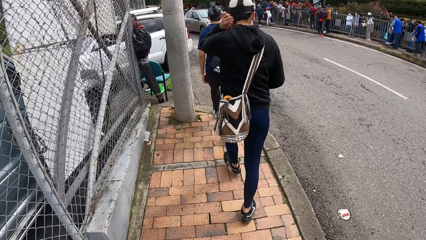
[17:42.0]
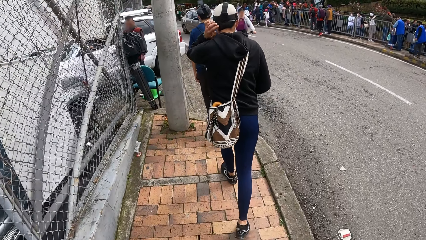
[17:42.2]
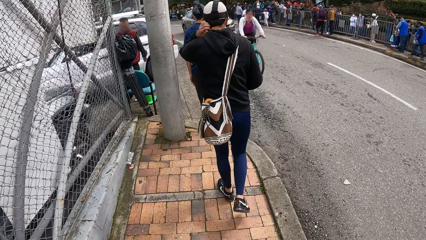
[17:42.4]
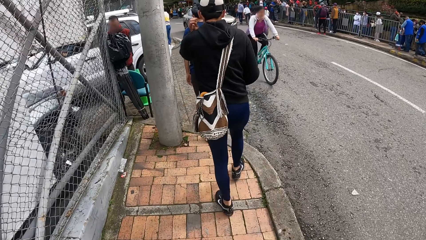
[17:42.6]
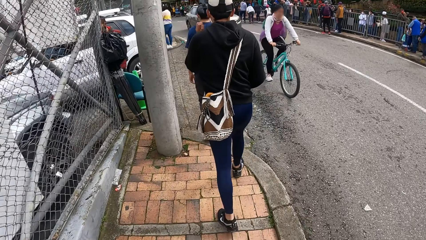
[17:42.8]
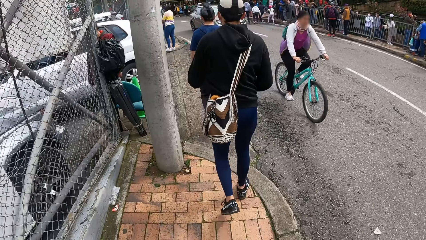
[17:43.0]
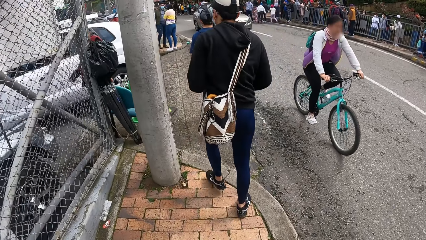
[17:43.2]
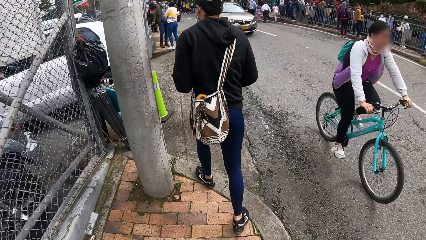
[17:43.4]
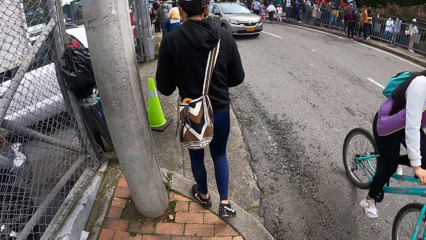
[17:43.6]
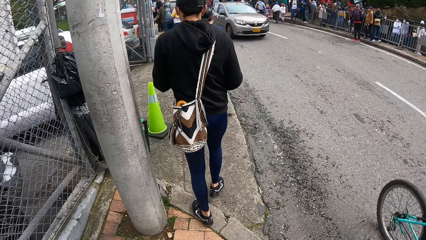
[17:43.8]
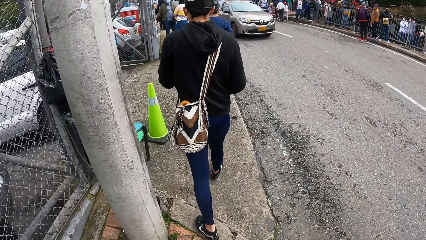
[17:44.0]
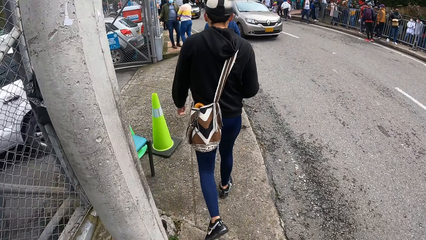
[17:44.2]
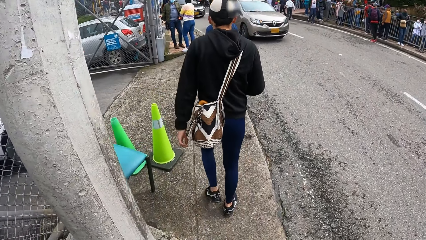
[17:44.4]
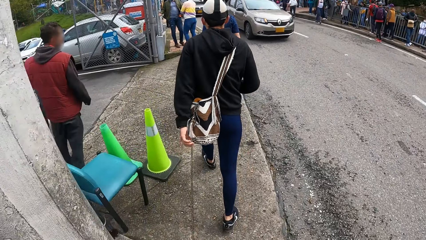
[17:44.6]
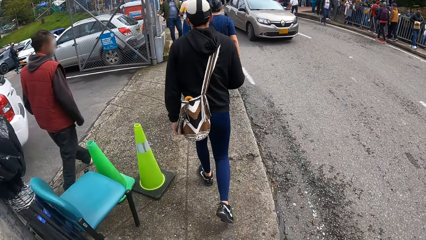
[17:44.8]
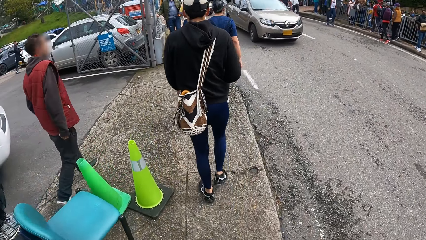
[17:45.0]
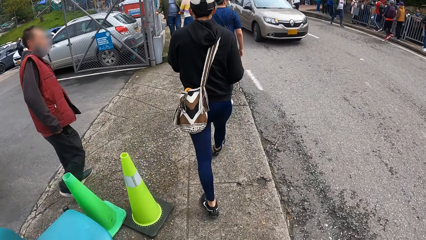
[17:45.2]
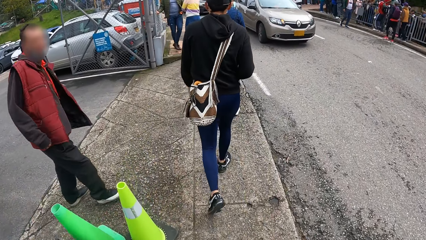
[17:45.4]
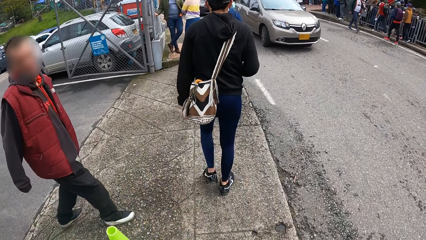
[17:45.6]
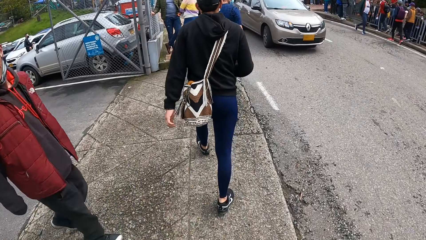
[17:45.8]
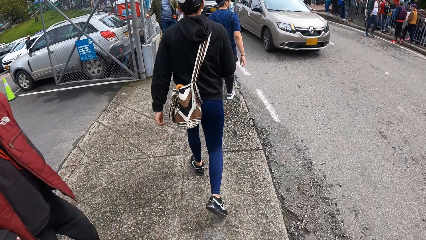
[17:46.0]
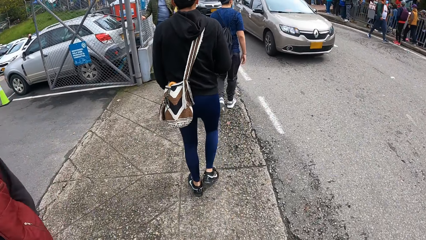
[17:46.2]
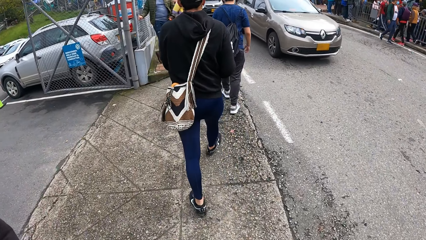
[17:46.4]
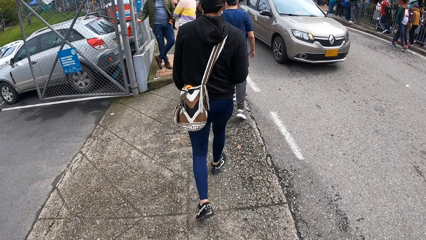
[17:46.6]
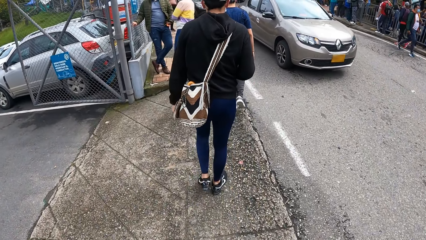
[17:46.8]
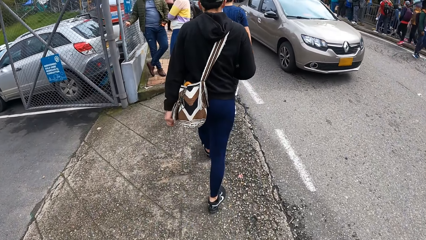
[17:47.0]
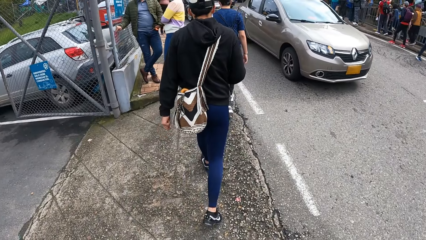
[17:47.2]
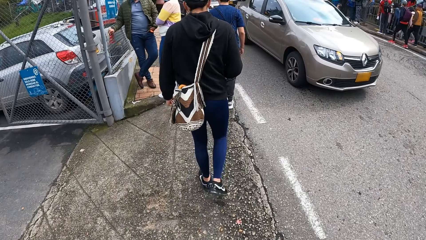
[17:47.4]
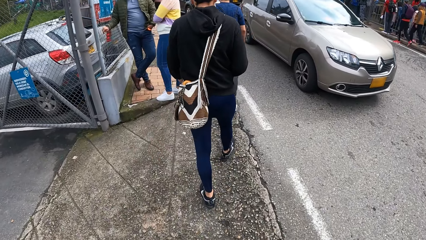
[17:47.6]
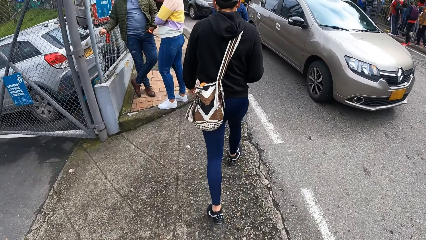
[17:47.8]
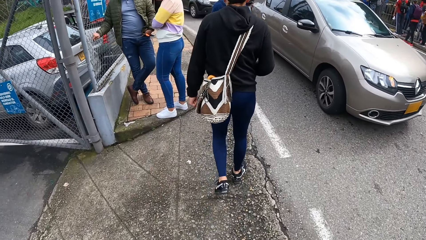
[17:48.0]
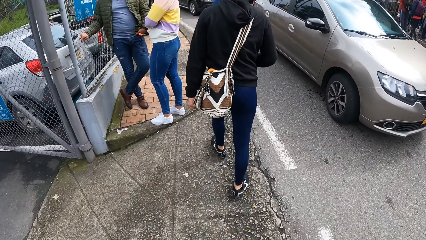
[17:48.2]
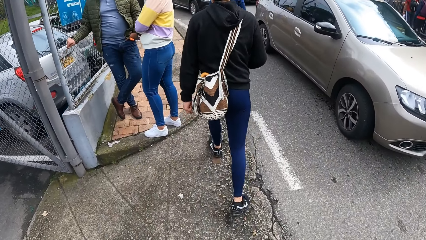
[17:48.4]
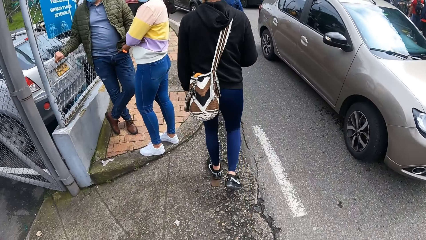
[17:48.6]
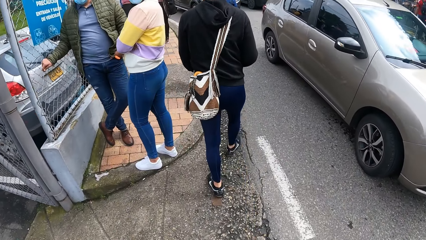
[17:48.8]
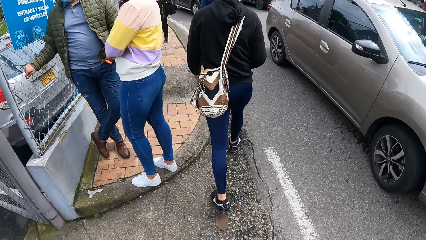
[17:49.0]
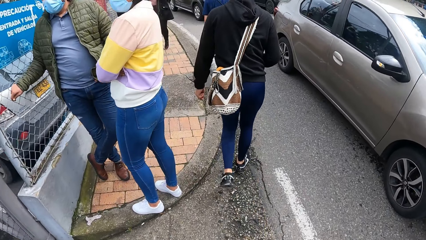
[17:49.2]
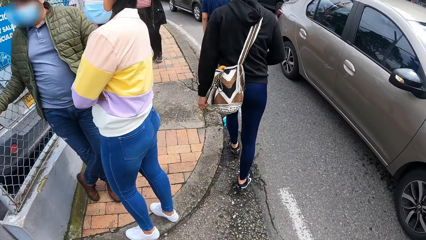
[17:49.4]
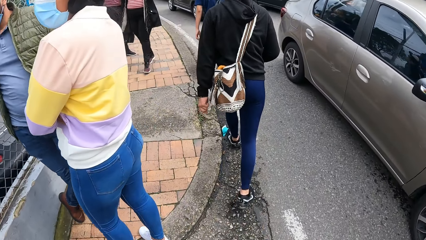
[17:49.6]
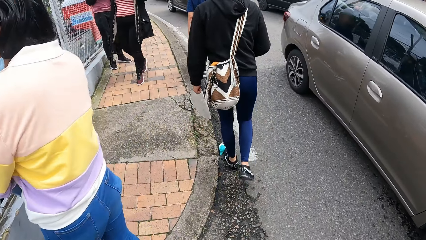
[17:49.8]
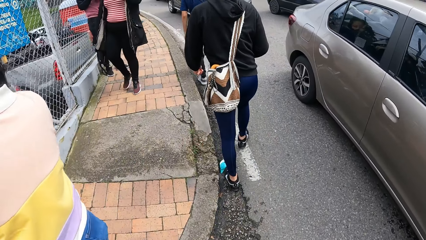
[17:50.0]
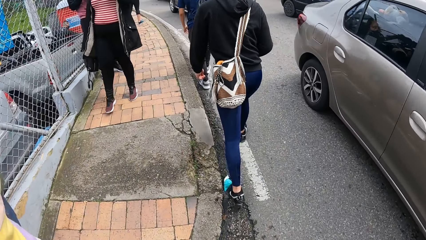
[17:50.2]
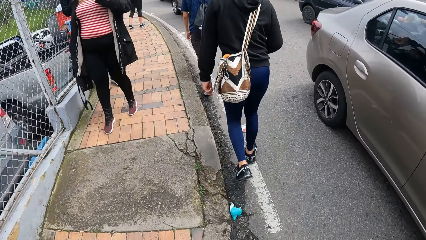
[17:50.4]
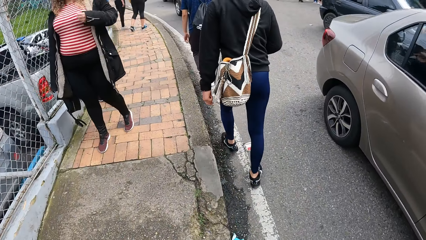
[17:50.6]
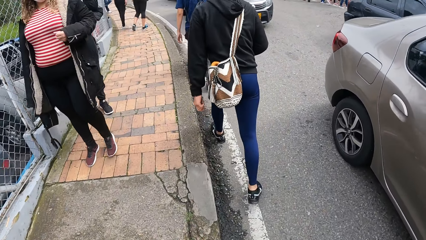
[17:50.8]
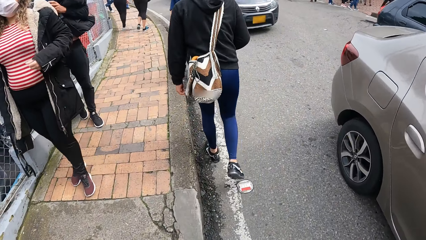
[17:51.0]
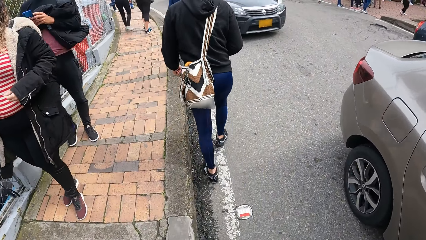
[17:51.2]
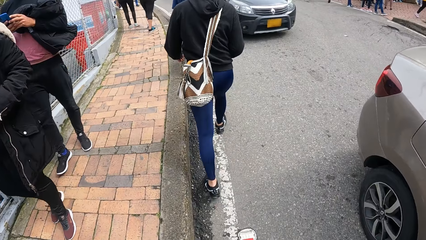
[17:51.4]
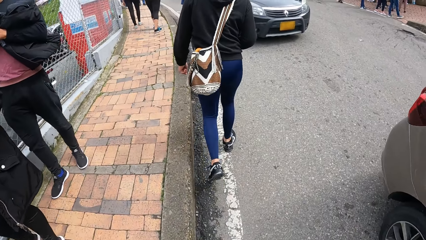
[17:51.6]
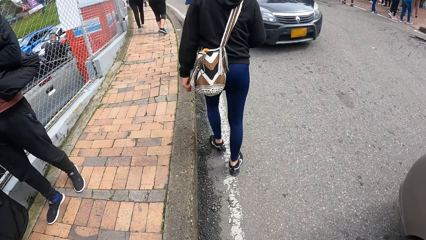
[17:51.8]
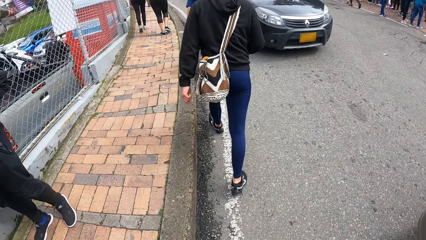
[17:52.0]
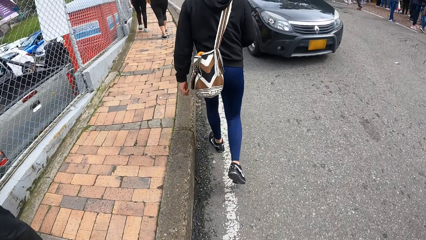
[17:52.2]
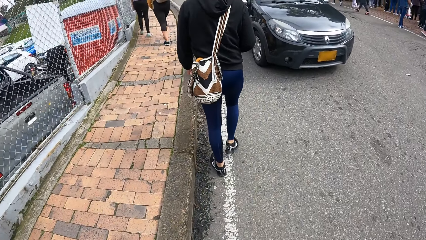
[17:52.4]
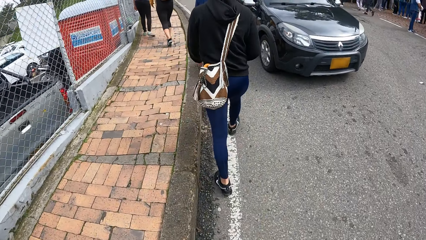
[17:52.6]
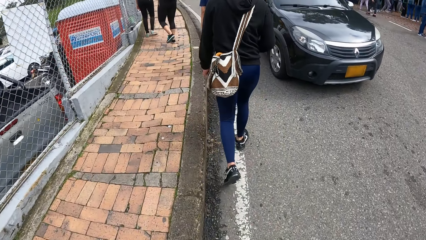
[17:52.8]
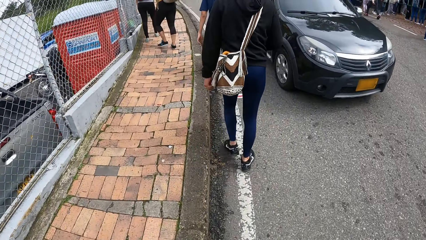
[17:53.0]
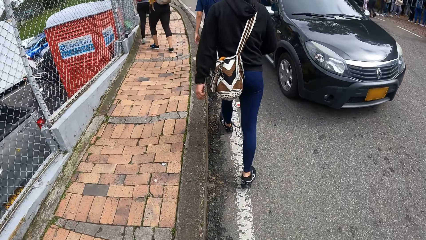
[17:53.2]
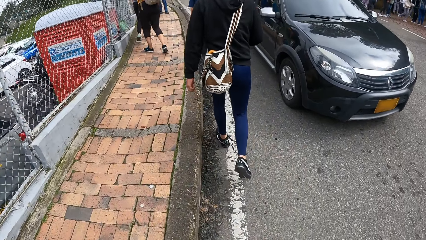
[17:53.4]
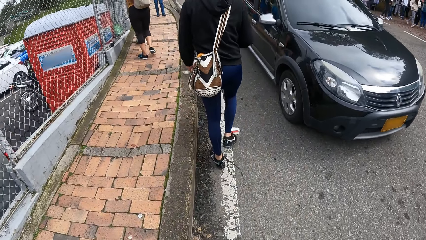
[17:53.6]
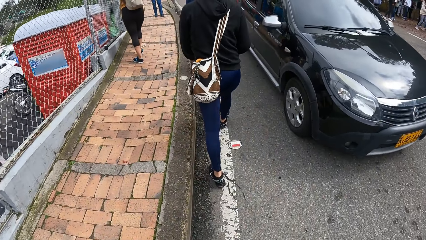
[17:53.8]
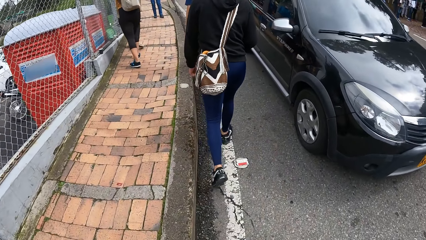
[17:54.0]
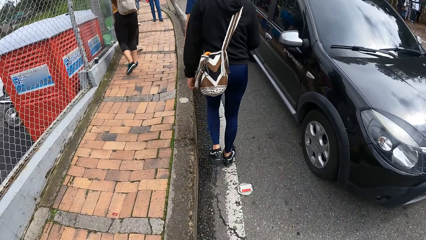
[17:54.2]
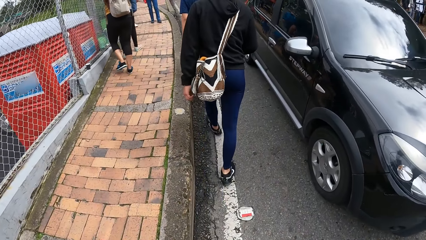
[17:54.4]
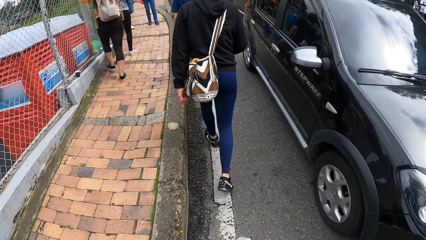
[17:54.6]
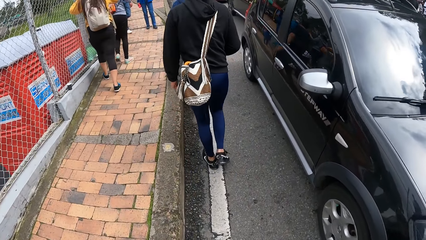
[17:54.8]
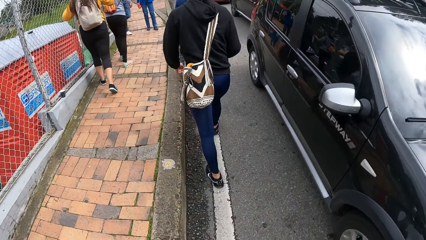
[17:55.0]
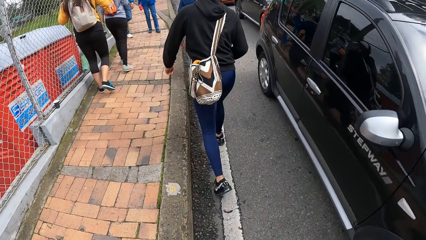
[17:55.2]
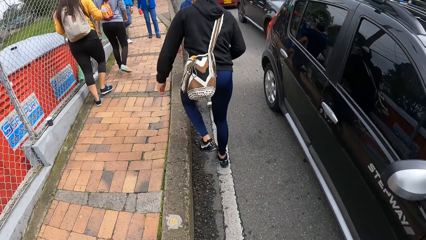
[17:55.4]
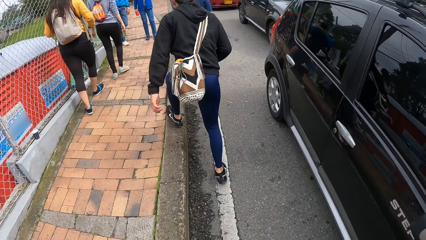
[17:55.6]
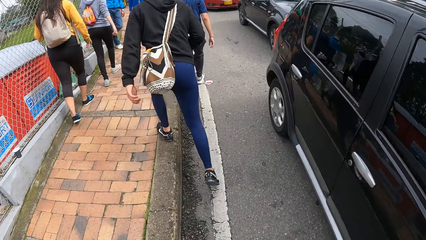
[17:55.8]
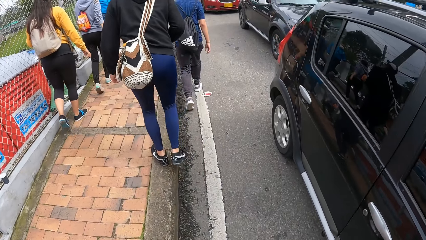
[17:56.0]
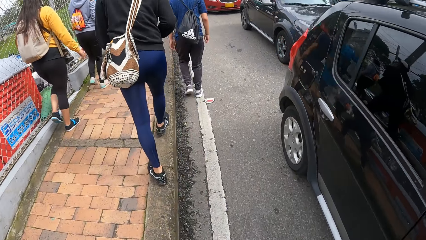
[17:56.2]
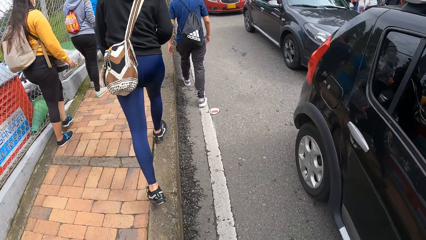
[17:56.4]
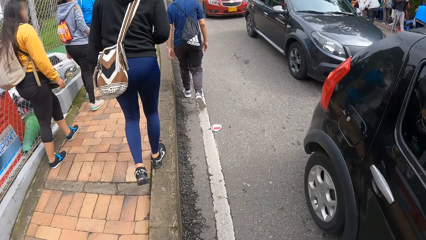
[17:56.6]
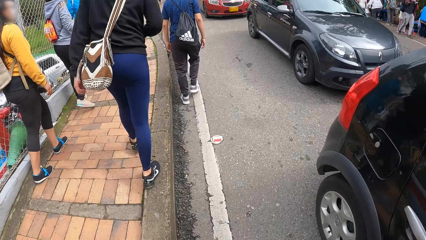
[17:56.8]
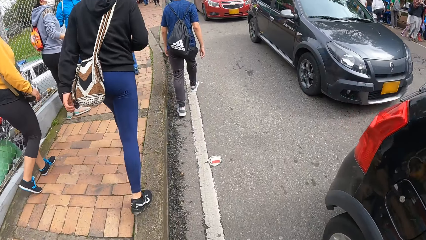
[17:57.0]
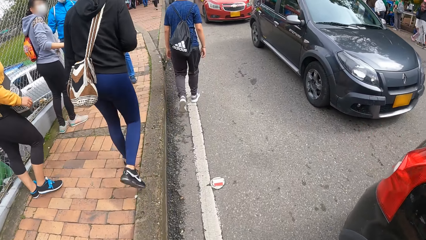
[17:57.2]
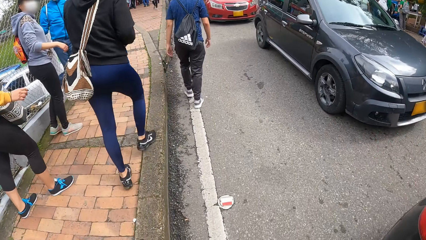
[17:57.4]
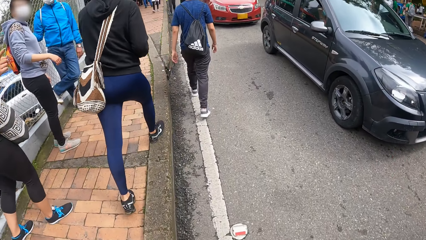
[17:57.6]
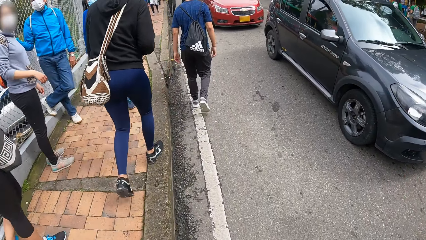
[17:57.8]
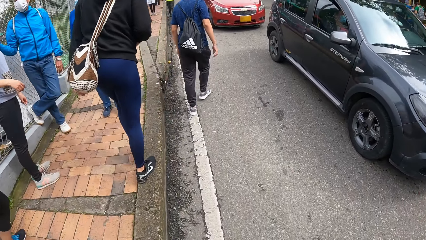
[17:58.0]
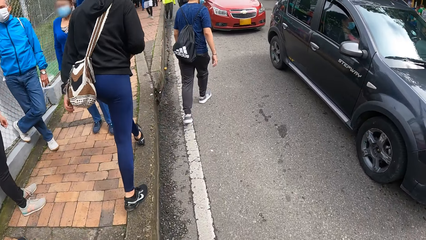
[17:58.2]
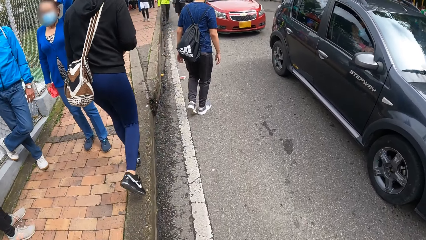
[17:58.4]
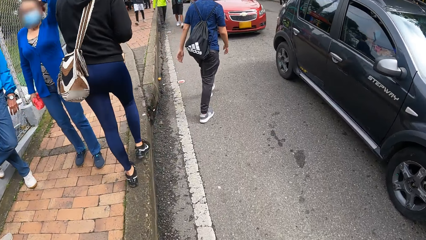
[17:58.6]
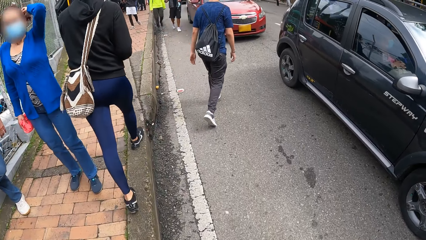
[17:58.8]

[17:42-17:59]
A bicycle rides past the camera wearer on the road.
